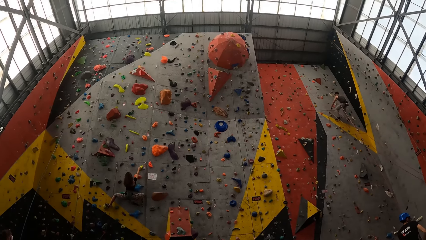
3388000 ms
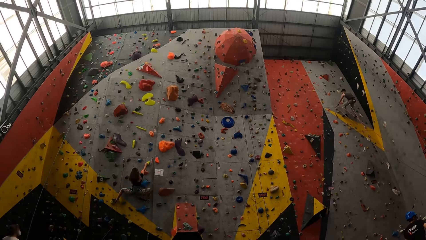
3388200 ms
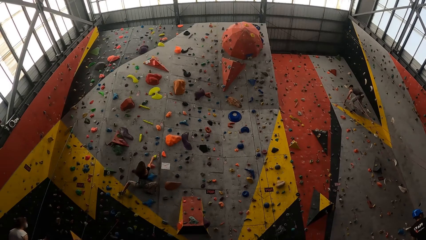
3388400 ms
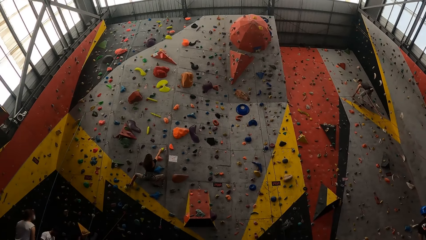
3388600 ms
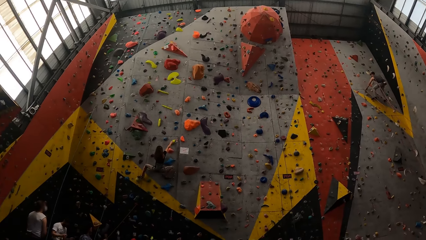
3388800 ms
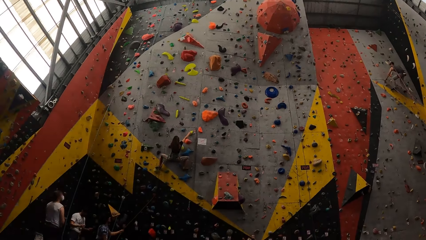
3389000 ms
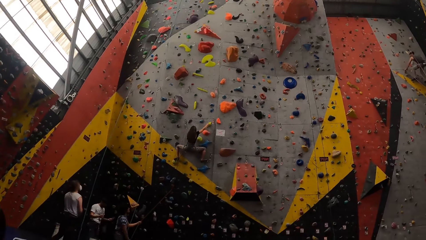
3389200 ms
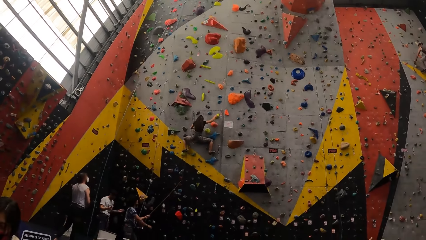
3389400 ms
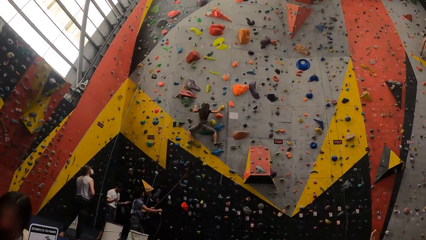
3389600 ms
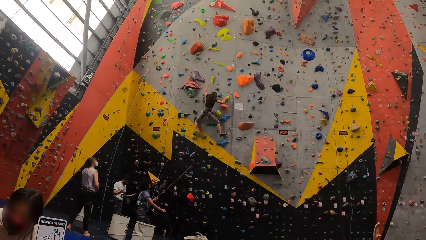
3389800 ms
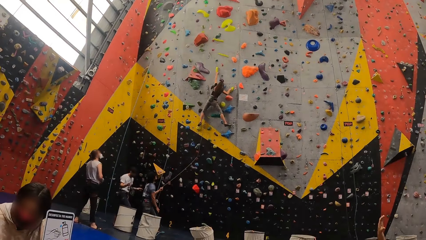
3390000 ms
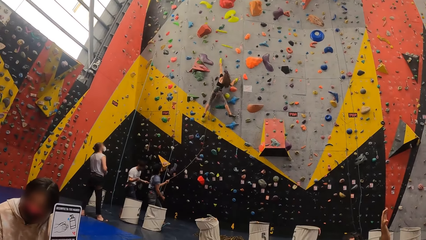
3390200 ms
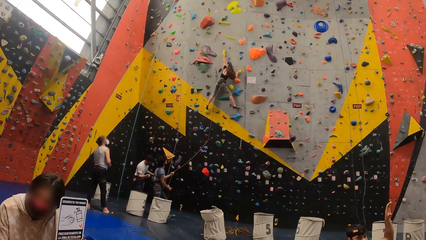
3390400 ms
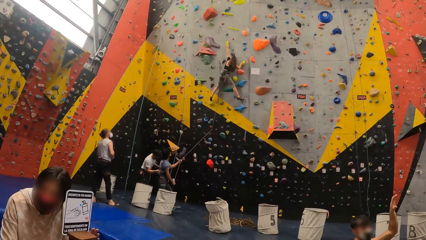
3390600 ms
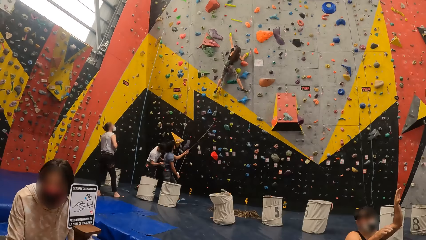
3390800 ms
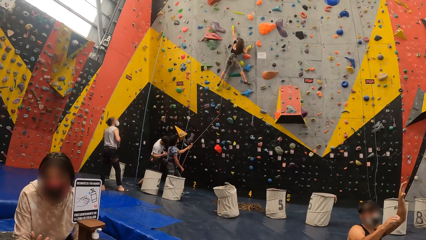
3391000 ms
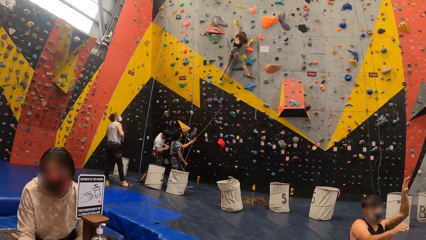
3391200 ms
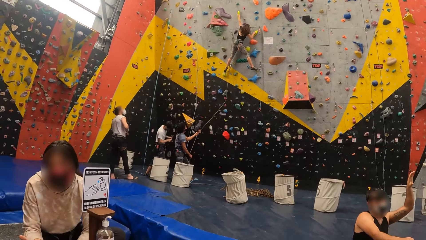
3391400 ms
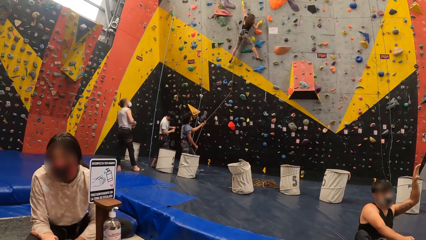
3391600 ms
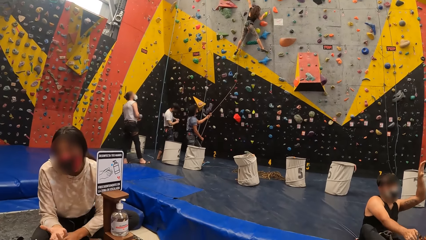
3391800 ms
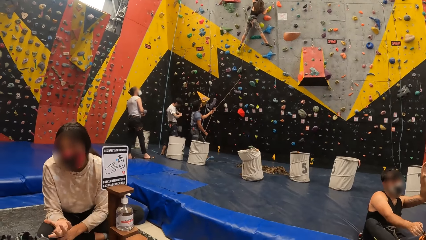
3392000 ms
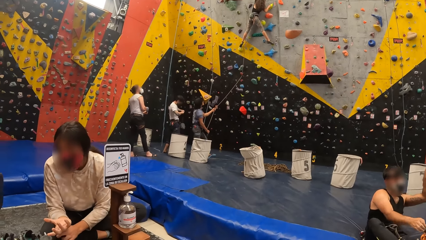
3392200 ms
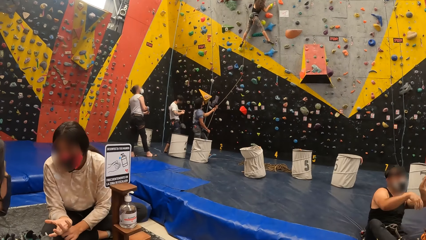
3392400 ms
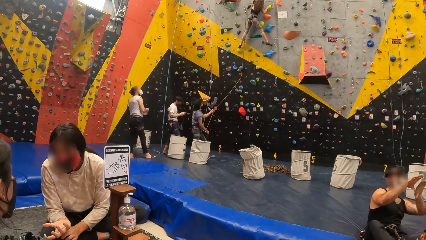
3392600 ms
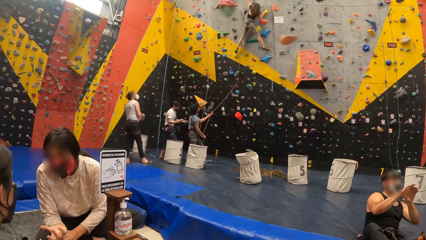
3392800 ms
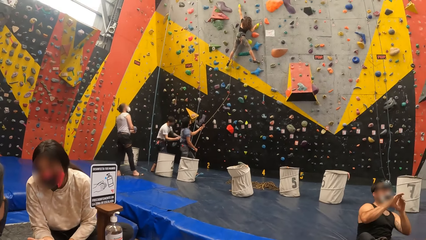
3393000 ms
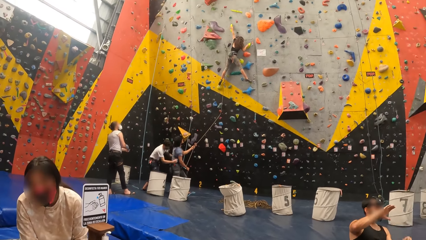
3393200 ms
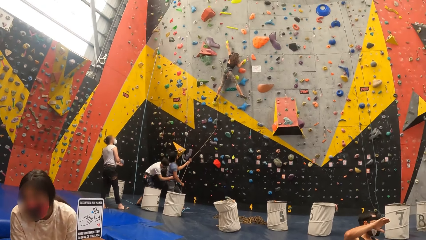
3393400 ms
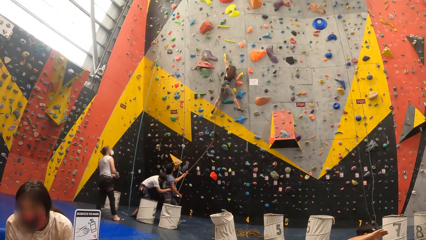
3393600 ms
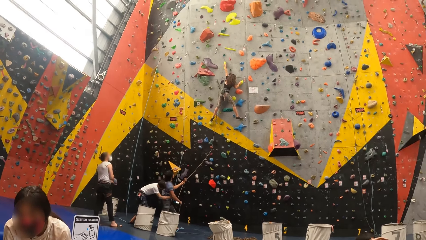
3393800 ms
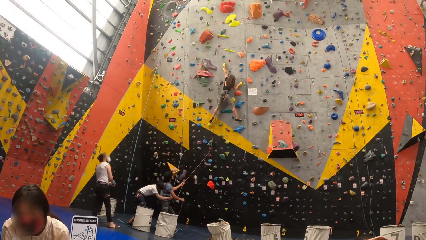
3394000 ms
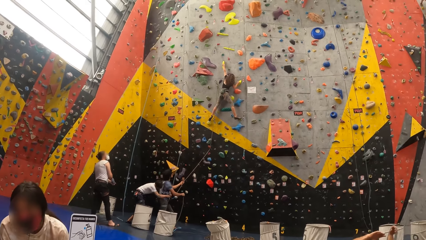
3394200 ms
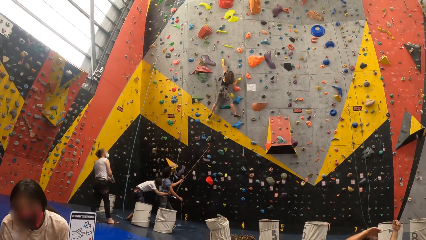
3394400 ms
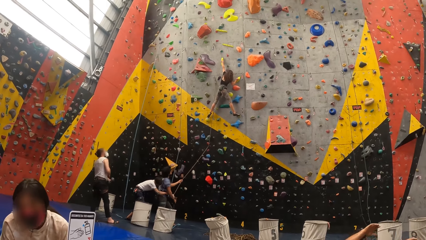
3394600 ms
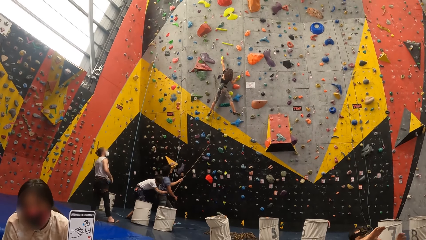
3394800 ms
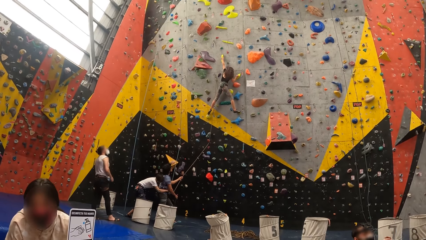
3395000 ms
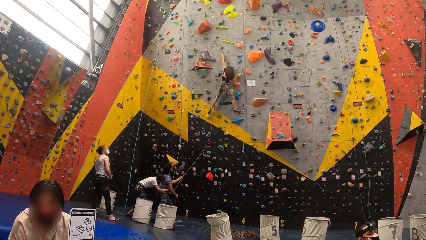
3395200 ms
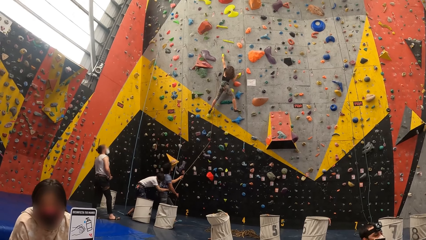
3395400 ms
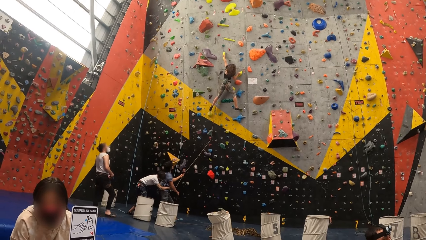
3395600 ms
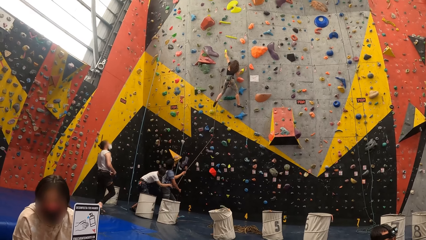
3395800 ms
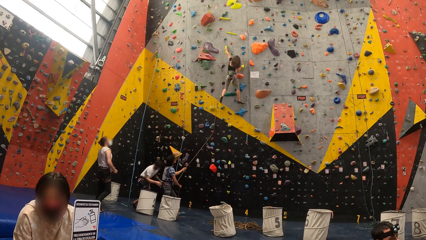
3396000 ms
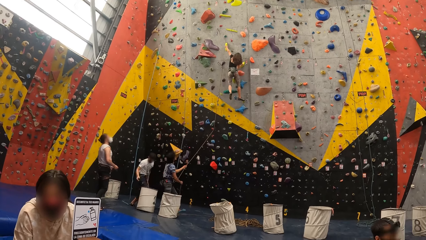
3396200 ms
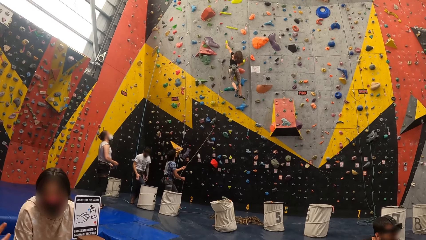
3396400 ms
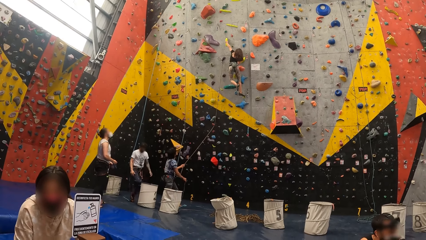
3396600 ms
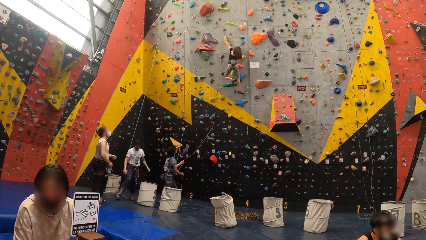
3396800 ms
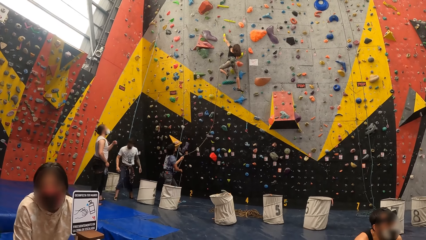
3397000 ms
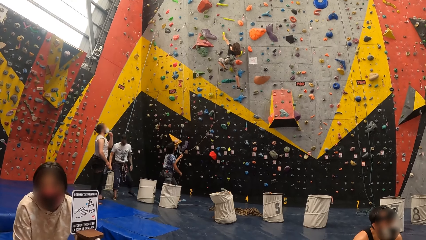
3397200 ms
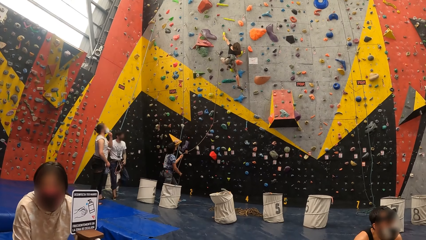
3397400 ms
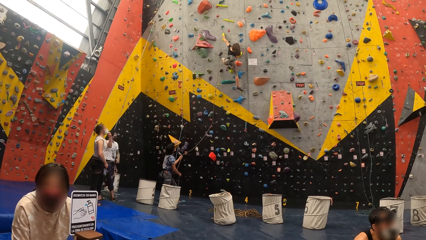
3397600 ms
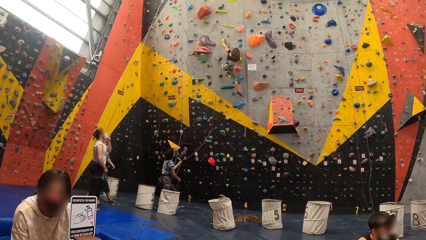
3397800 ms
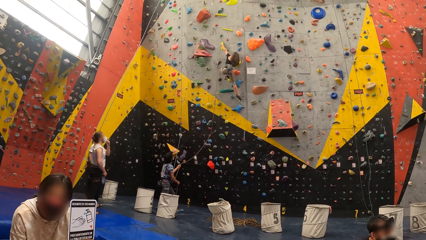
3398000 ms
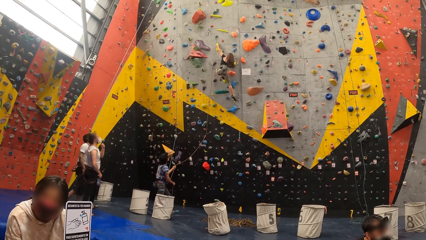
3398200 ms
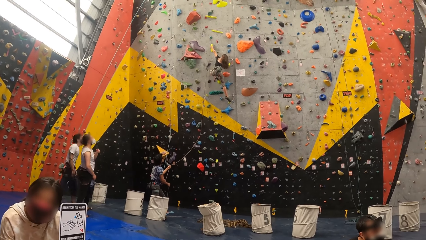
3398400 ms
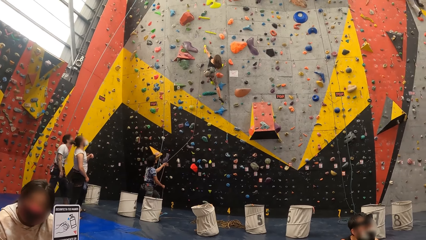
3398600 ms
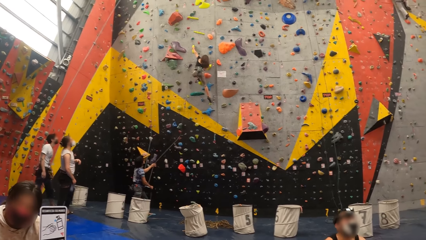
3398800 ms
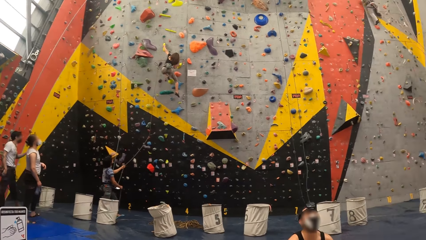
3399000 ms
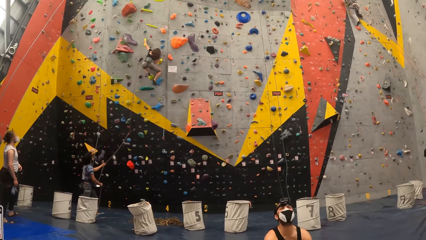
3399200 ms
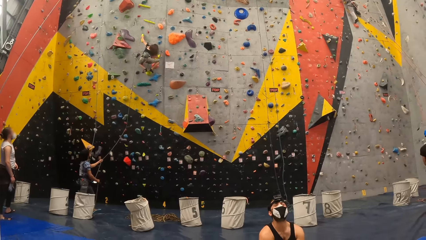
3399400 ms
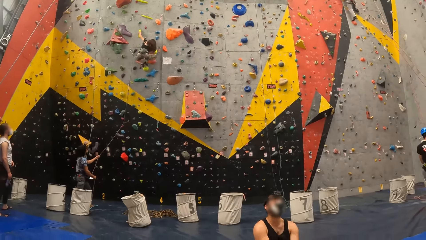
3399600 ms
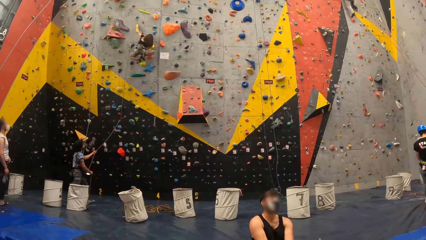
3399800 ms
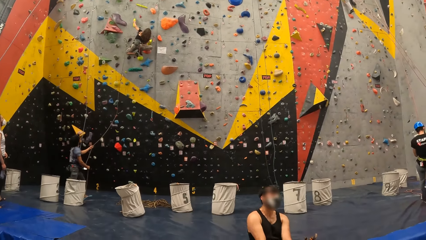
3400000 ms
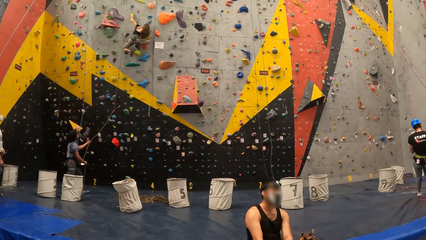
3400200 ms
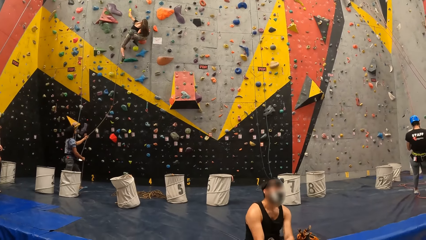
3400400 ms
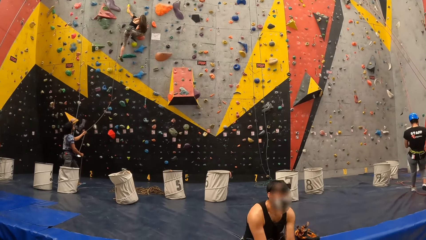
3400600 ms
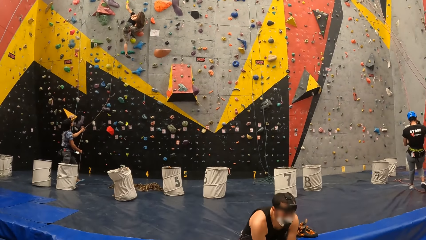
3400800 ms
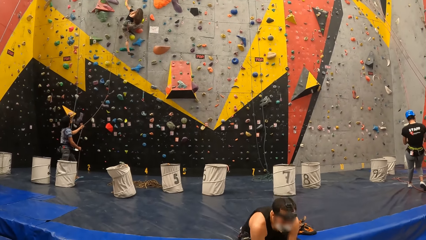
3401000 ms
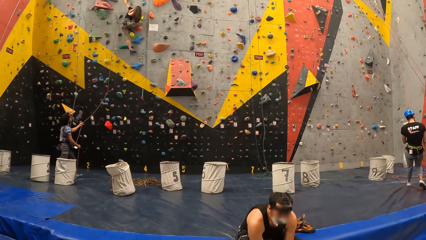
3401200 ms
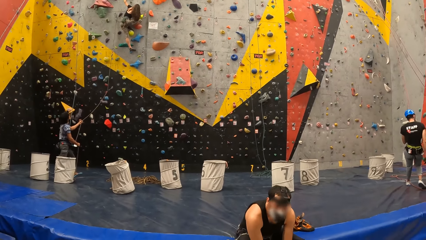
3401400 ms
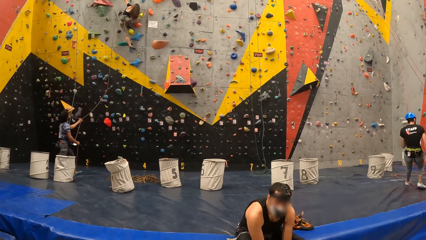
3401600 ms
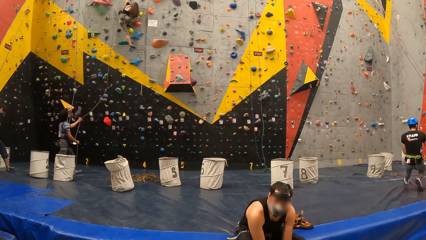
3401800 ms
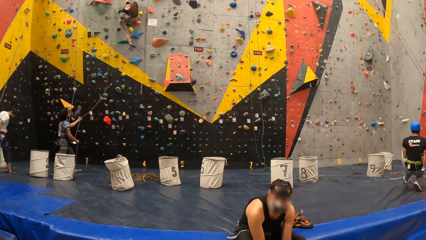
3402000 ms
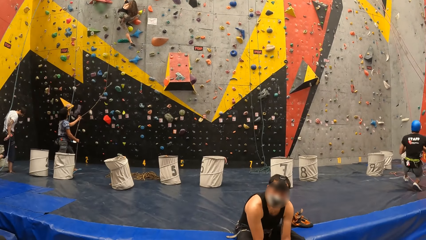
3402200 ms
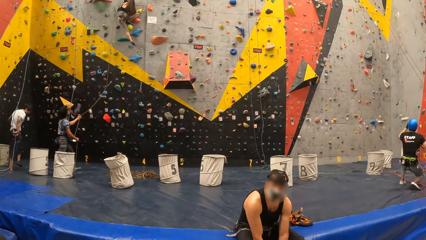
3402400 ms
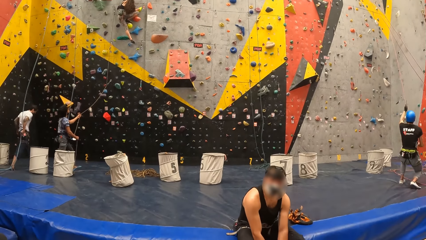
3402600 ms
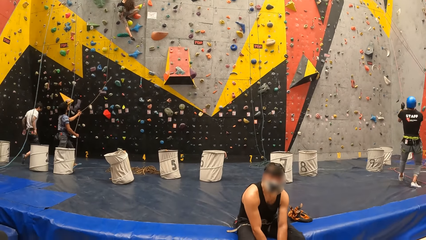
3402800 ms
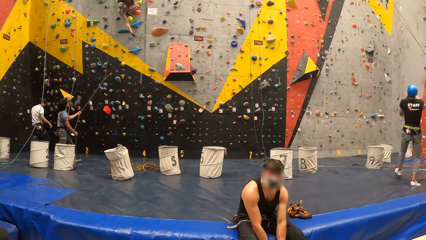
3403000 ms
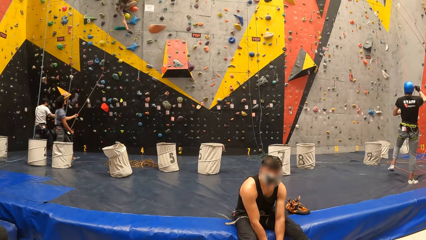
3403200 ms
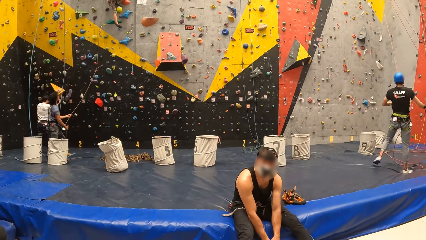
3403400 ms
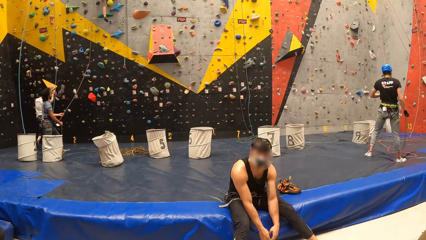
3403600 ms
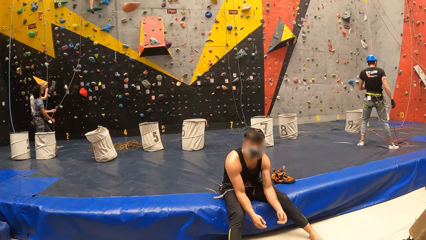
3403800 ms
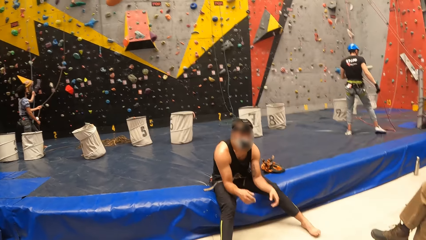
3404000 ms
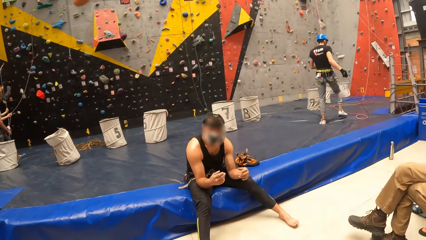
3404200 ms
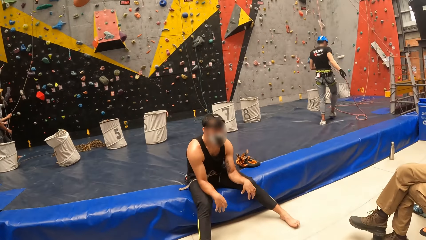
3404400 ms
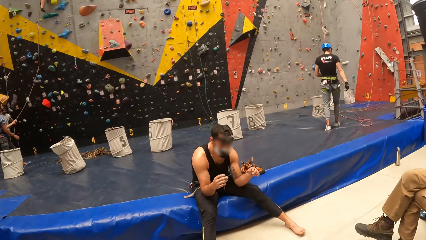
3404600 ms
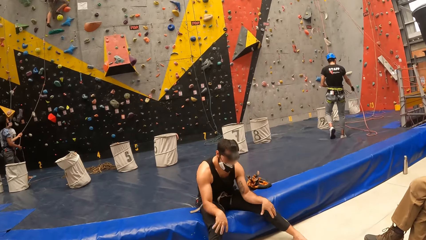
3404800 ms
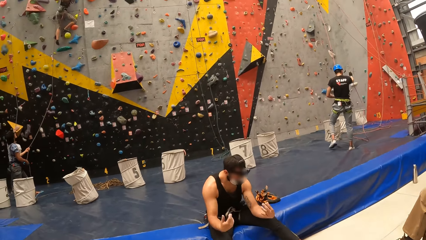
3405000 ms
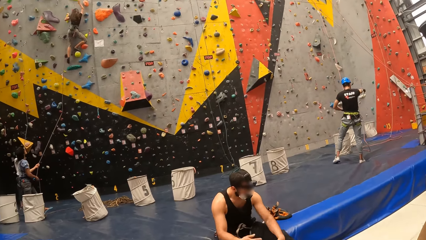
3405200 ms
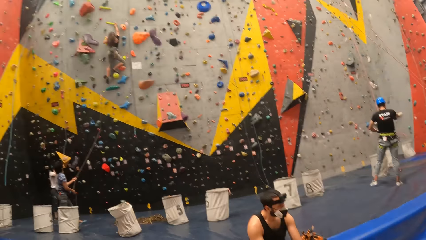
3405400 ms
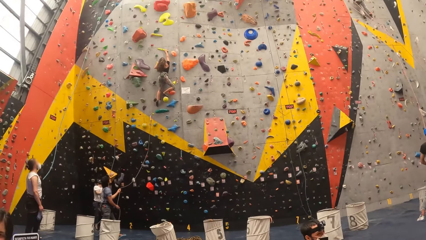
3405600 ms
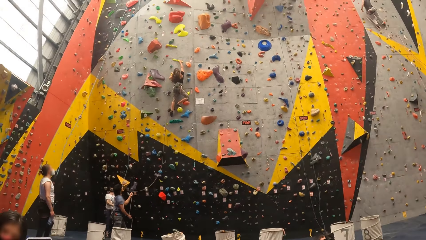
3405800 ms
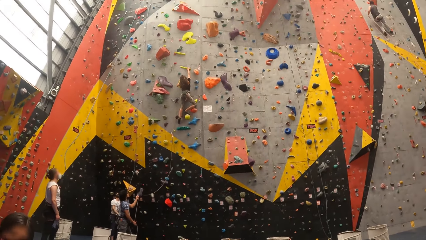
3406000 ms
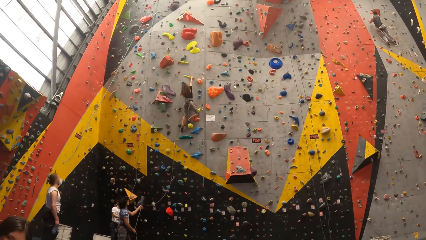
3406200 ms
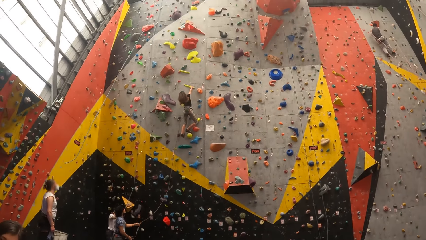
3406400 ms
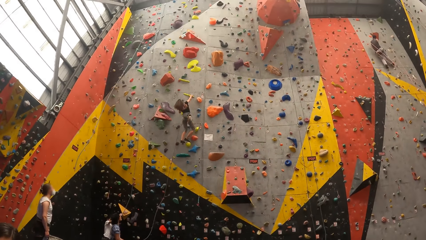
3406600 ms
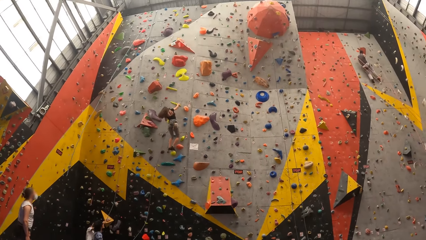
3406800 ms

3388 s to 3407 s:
A person looks at a lady. A man lifts a right hand. He waves hands. The camera wearer stares around. The man looks up. He stretches the body. He looks at the camera wearer. The camera wearer stares around. The man shakes the hands. The camera wearer stares around.
